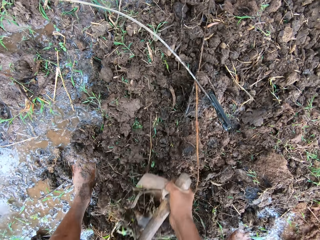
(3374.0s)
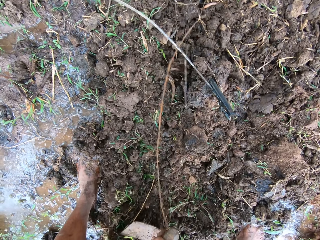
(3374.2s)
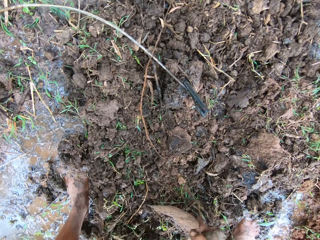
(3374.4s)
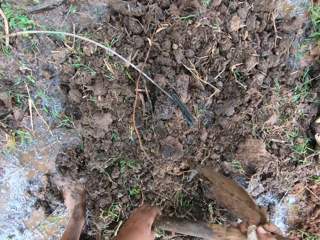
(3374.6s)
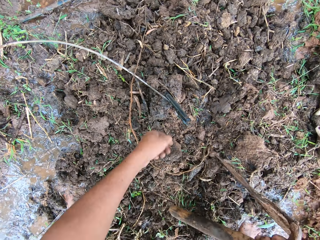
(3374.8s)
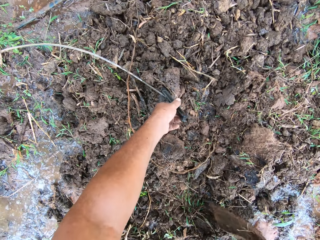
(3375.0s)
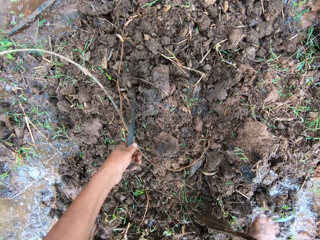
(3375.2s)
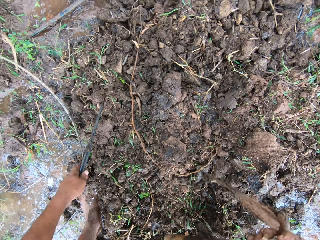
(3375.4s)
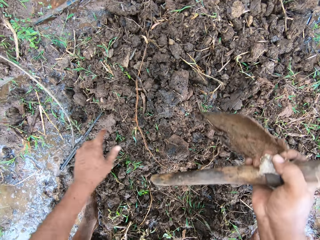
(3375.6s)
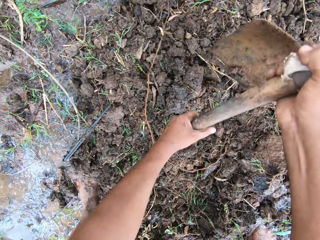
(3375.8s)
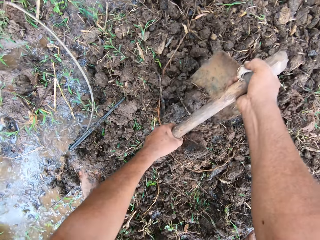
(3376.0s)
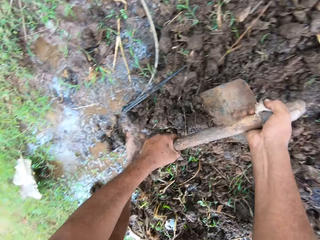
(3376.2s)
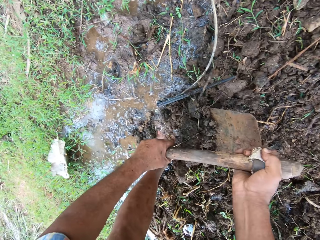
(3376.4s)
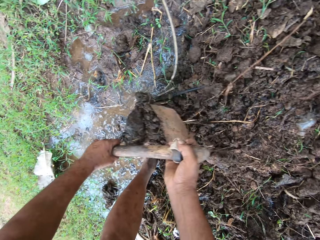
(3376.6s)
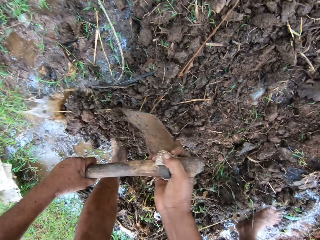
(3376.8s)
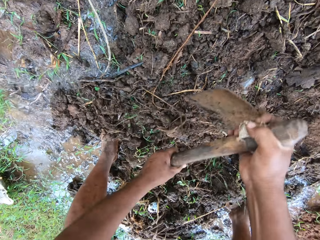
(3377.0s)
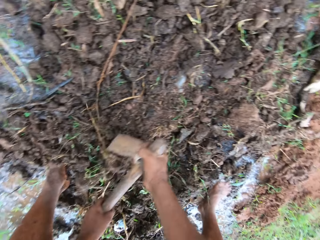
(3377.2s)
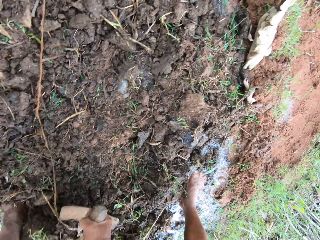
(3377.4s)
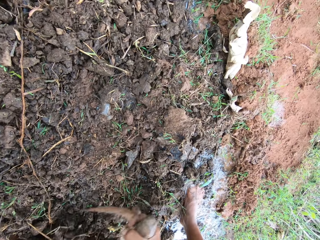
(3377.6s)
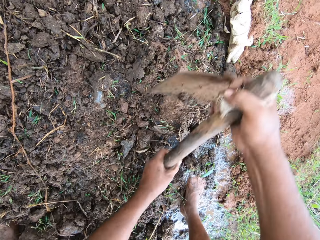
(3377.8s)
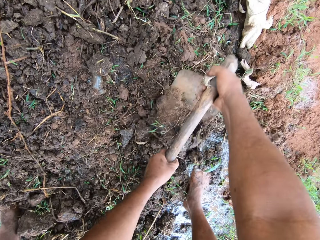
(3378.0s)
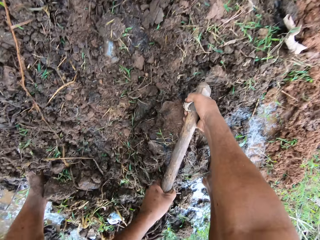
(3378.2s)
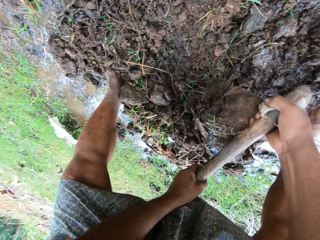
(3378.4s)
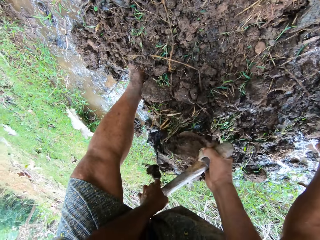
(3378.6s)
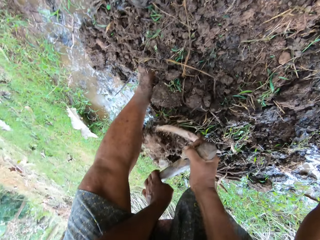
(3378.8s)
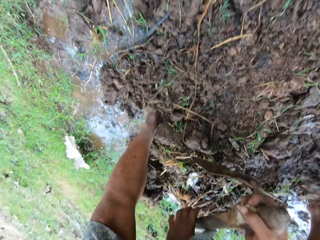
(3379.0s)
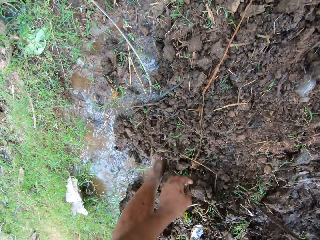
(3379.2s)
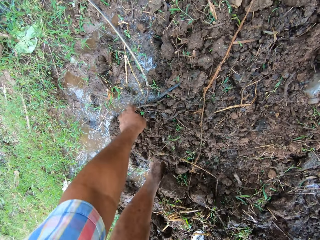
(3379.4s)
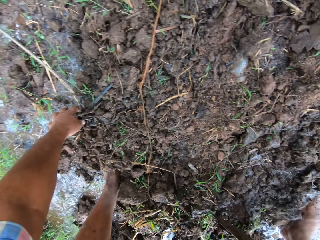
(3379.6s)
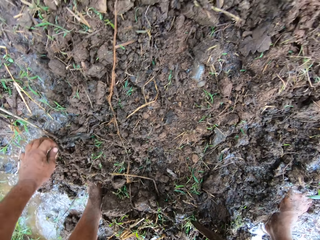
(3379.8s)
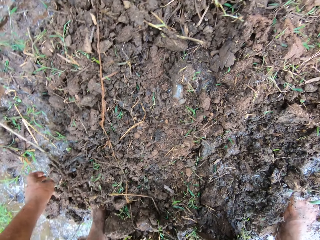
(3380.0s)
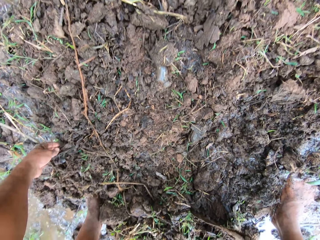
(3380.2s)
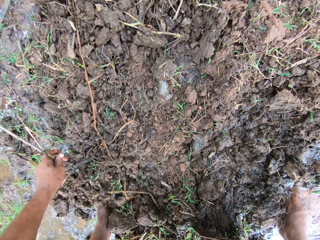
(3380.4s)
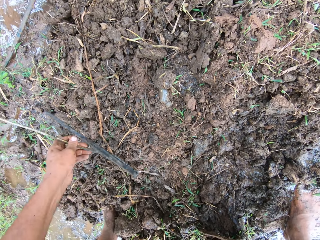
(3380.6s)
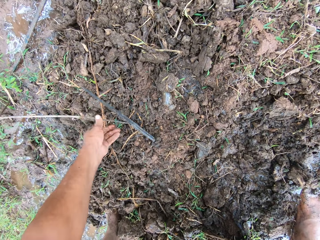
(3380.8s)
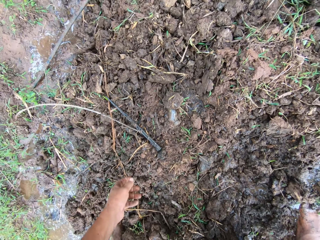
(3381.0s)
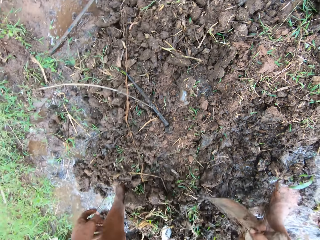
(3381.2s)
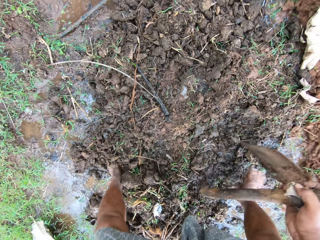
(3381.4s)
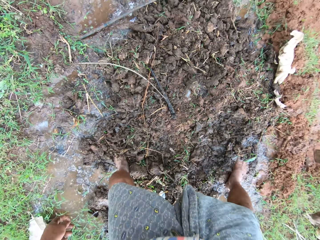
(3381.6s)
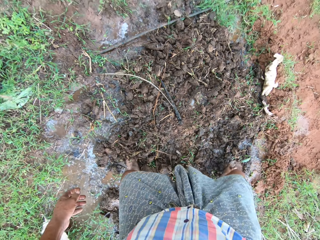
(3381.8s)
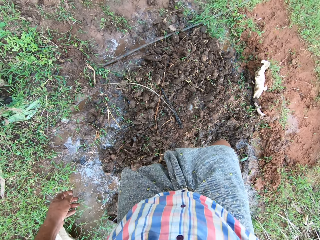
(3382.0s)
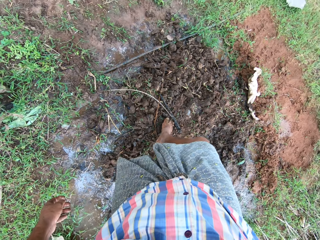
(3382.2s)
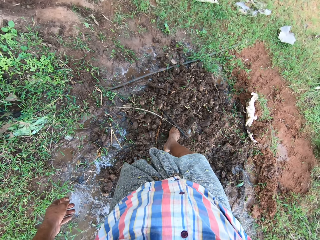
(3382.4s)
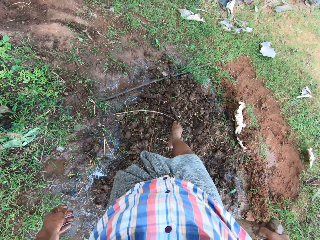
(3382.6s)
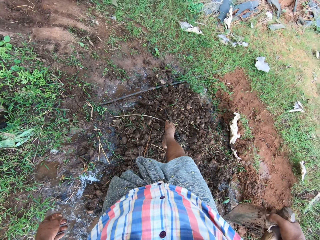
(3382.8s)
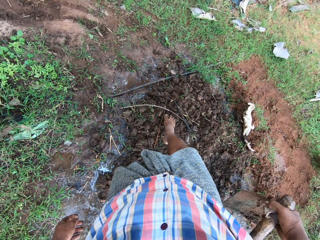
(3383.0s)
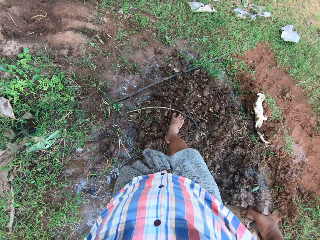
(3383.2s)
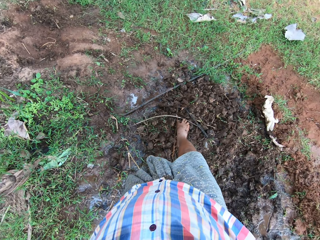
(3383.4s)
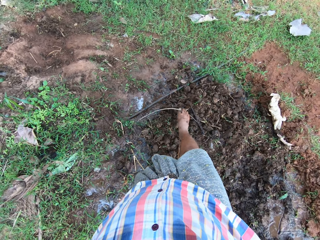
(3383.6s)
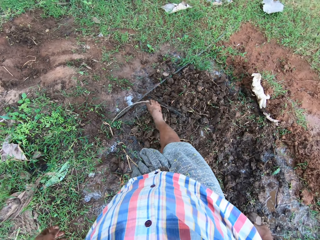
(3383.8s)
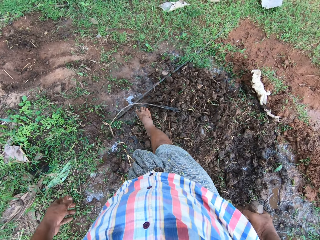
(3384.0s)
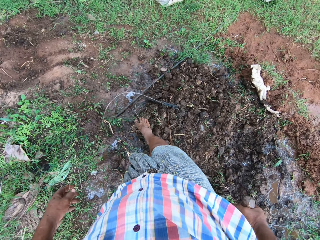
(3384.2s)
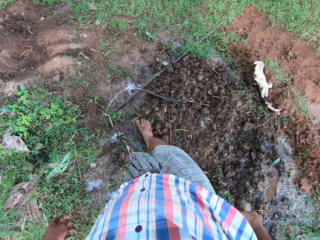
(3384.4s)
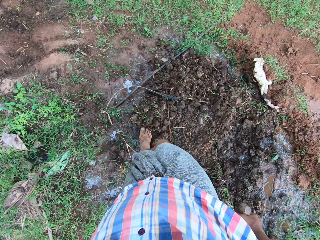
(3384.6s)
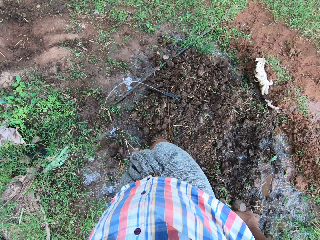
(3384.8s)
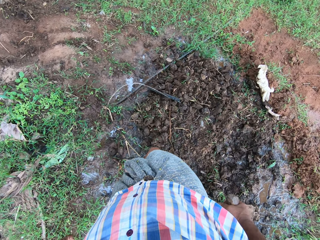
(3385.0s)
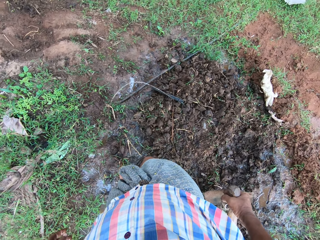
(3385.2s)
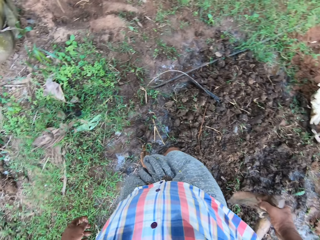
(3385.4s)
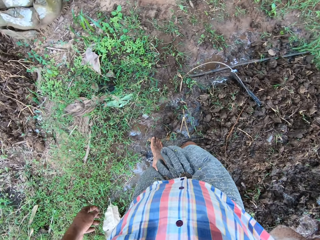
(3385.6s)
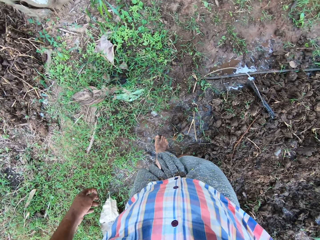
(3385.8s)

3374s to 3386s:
The camera wearer moves the hose pipe aside on the ground. He moves part of the sand on the ground with the hoe and digs with the hoe. He moves the hose pipe aside on the ground again. He moves the hose pipe with his leg.

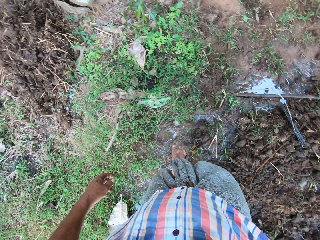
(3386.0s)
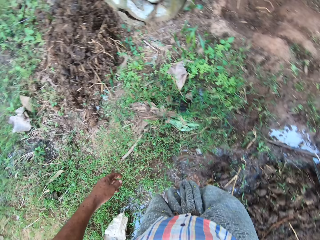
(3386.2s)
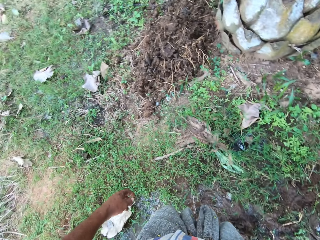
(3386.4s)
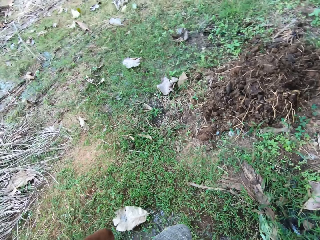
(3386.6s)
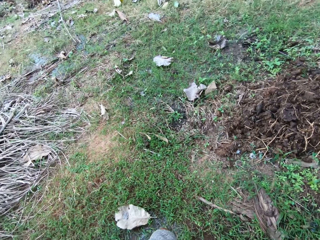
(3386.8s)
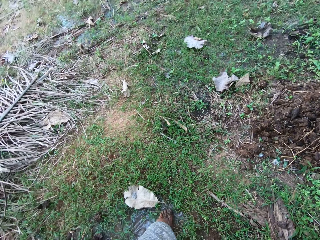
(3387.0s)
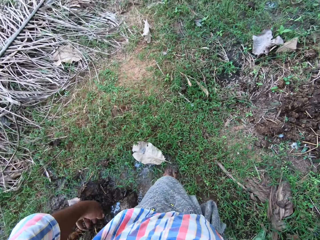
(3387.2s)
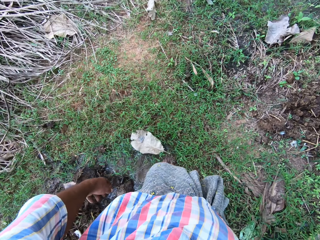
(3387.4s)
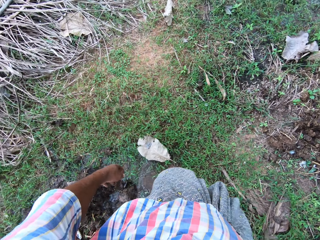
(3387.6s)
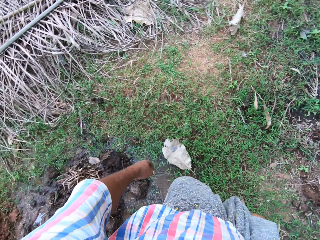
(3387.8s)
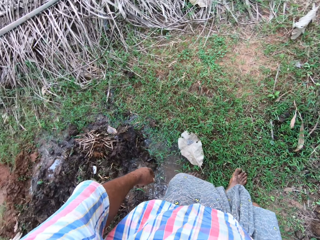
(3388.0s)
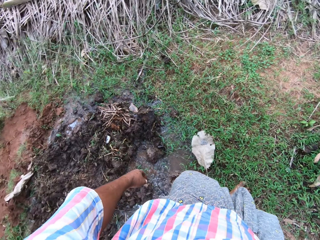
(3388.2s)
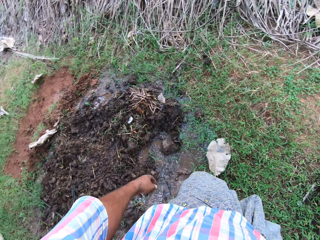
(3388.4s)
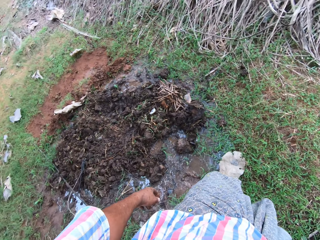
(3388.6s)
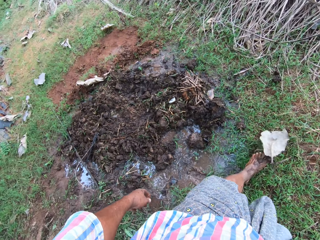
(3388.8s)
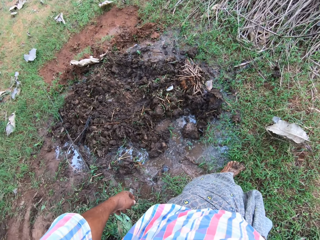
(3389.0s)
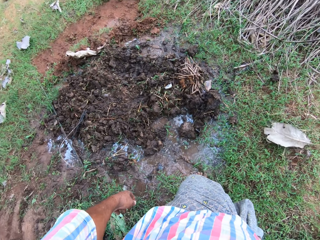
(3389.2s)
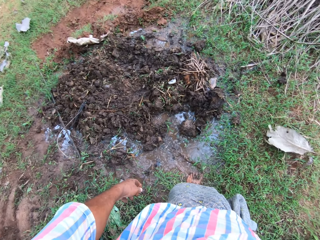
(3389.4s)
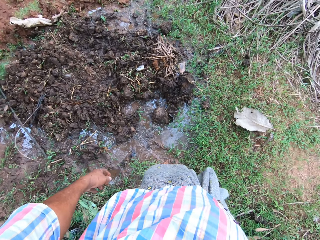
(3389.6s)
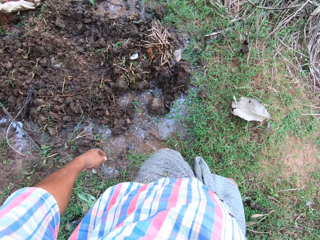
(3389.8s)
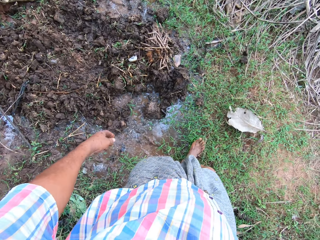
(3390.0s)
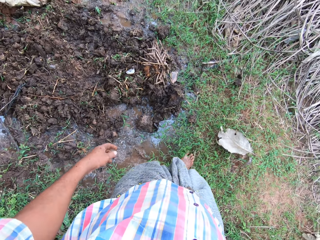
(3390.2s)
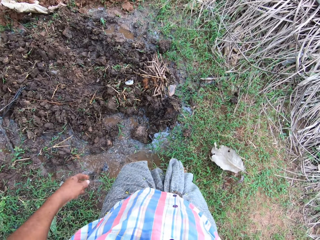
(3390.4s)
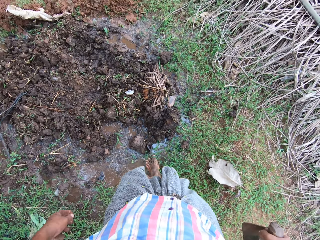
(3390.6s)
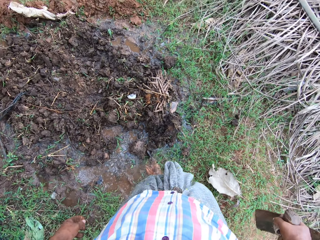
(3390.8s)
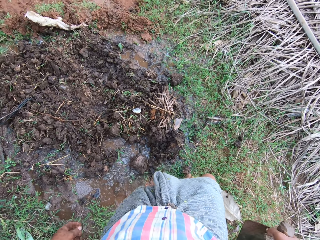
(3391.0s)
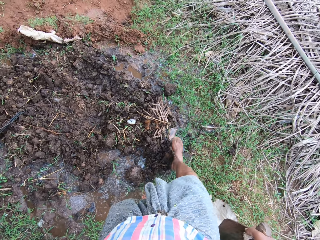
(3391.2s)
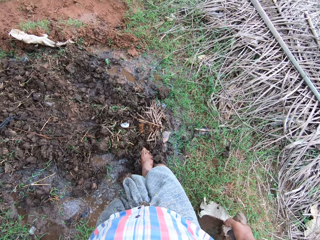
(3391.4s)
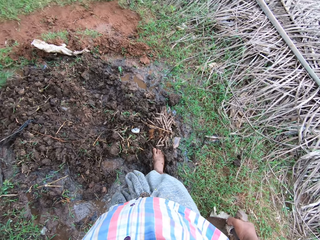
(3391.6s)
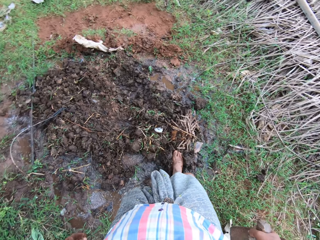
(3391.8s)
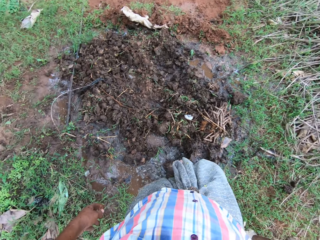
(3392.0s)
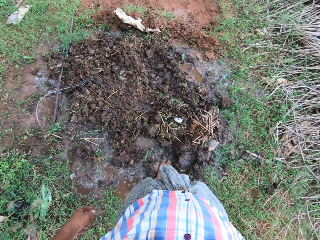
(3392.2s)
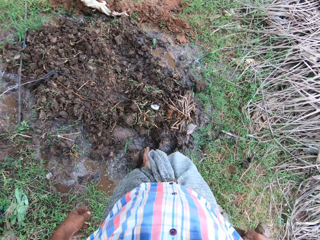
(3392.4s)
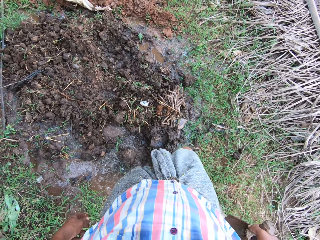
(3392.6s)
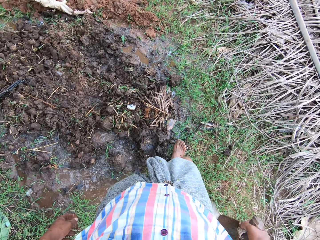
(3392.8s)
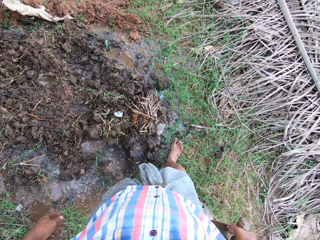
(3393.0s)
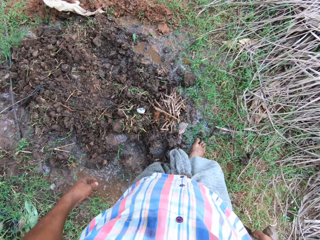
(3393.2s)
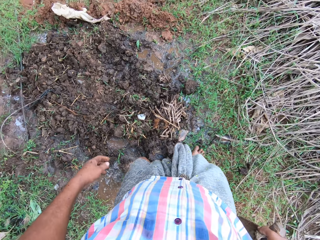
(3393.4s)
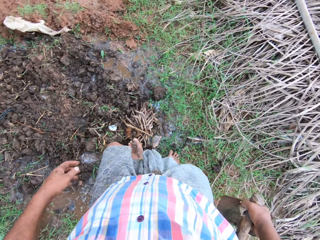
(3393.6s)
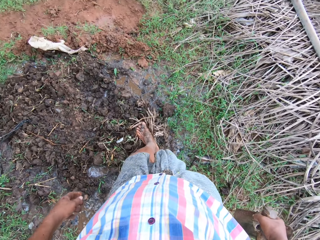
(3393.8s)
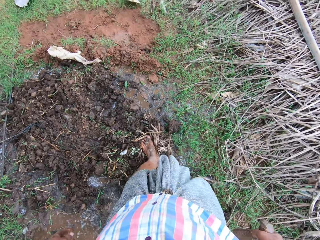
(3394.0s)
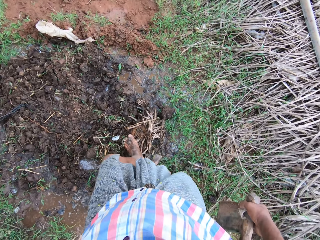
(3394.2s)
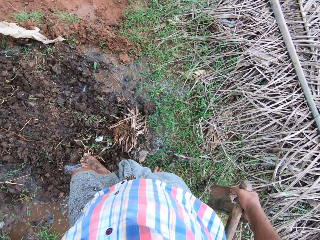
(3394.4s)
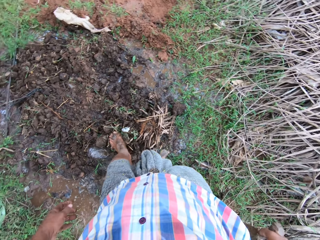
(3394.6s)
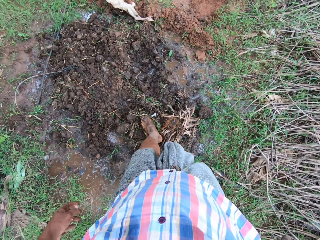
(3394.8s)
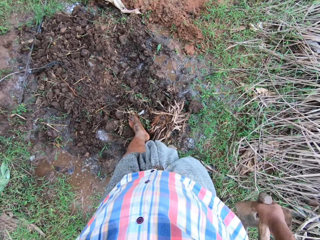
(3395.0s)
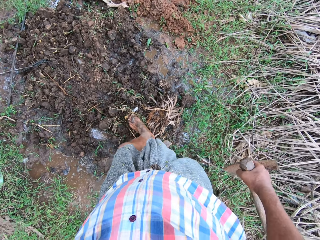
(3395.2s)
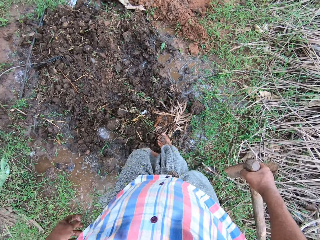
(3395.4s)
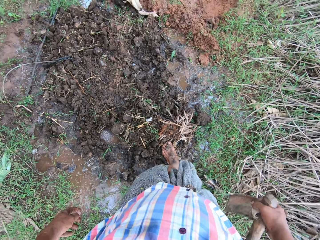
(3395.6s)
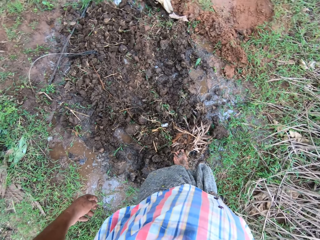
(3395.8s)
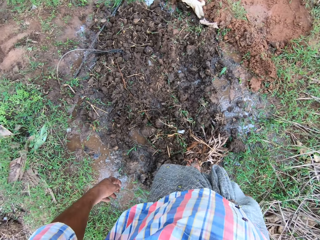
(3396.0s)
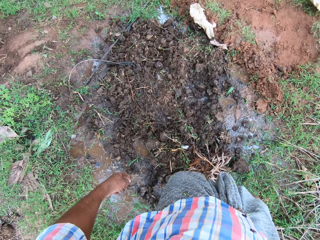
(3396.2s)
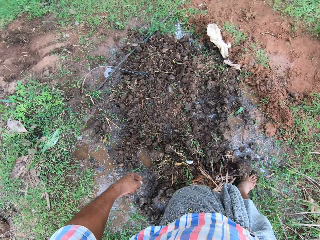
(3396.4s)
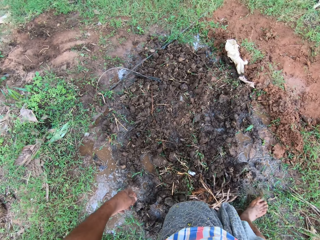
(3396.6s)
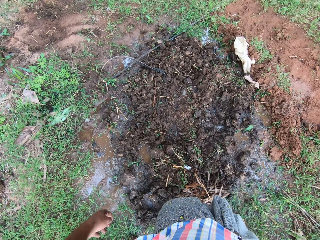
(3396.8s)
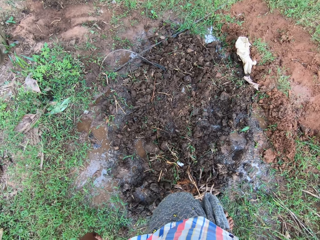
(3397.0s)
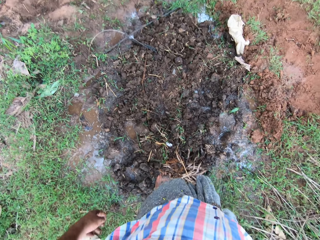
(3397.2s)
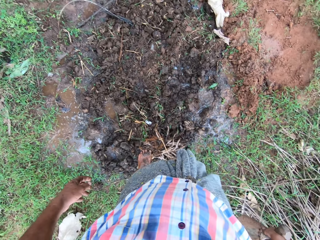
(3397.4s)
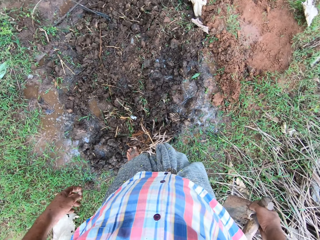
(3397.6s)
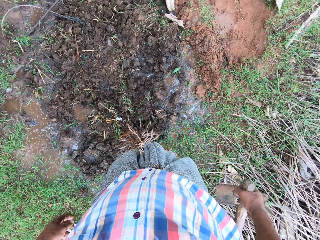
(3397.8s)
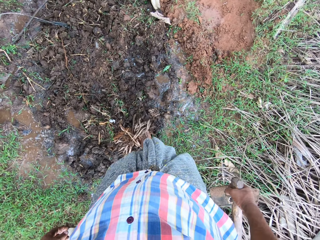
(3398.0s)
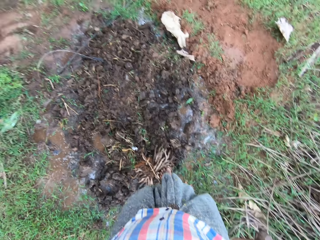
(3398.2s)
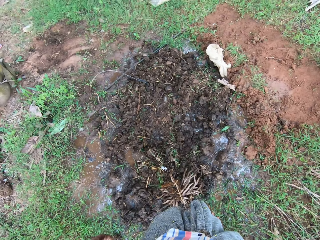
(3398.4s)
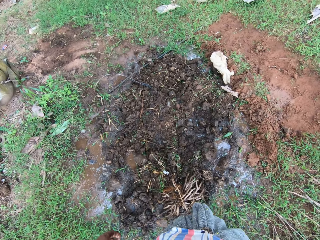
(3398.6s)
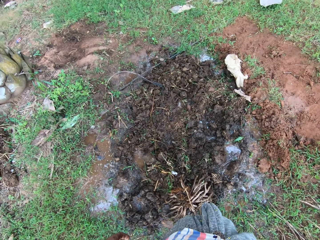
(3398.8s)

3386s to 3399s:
The camera wearer kicks a leaf. They step on the mud.
